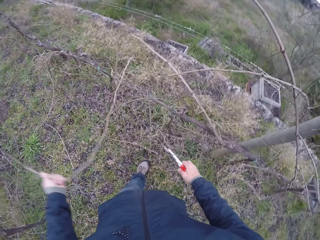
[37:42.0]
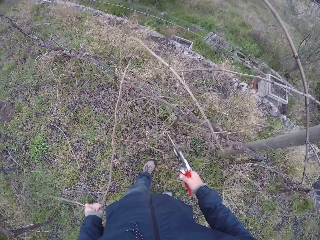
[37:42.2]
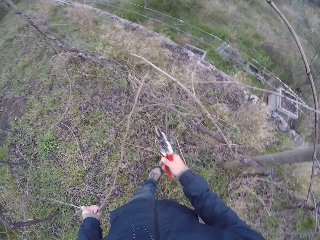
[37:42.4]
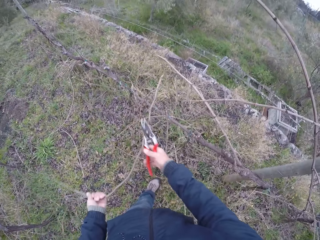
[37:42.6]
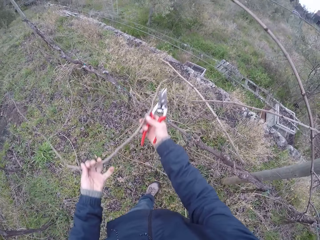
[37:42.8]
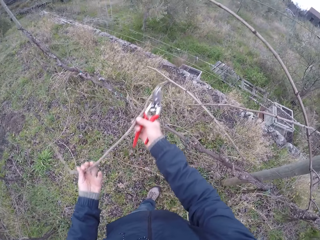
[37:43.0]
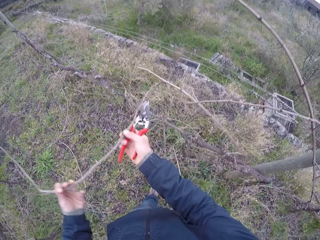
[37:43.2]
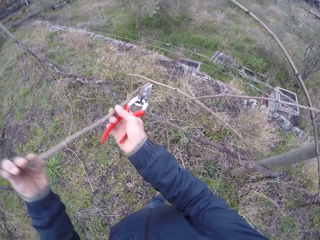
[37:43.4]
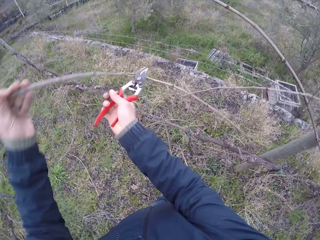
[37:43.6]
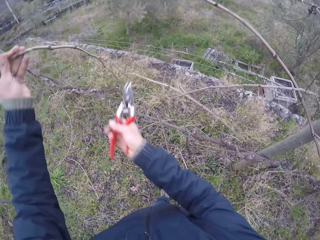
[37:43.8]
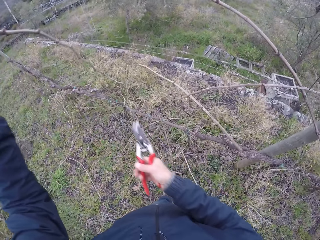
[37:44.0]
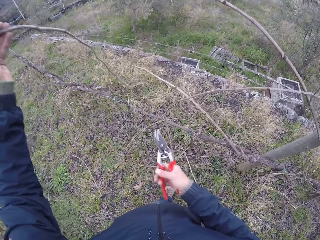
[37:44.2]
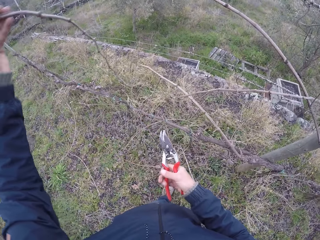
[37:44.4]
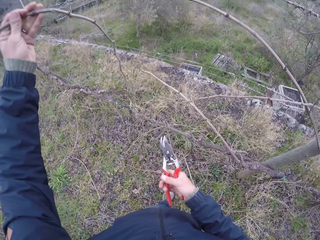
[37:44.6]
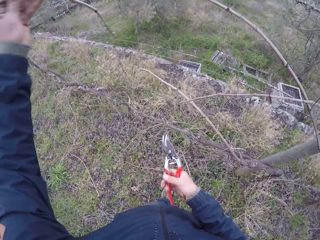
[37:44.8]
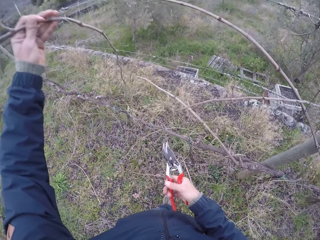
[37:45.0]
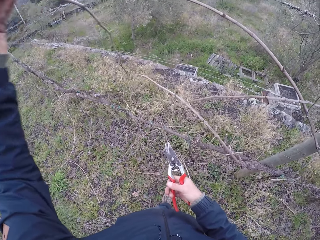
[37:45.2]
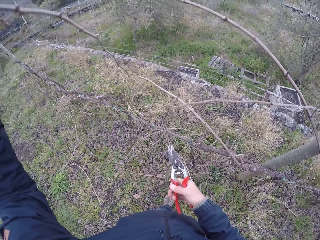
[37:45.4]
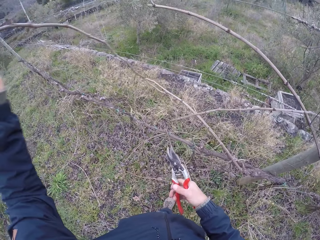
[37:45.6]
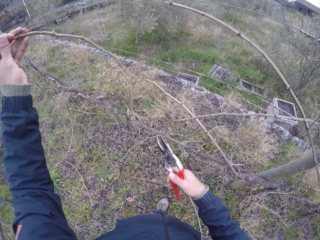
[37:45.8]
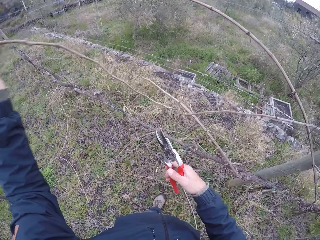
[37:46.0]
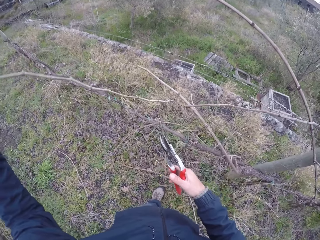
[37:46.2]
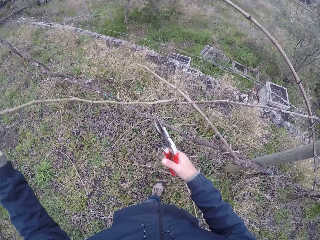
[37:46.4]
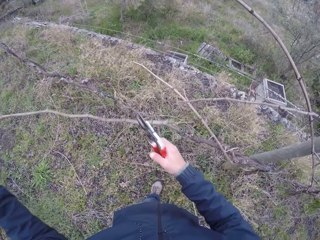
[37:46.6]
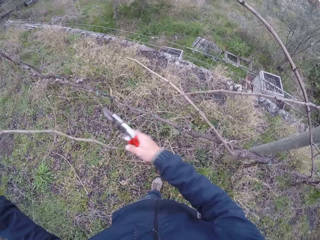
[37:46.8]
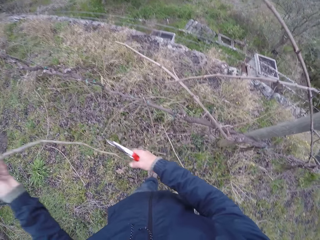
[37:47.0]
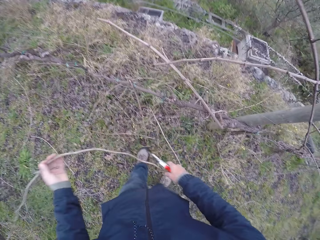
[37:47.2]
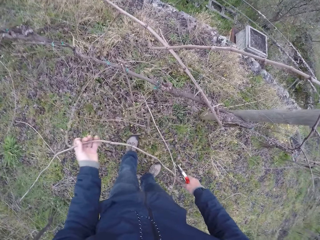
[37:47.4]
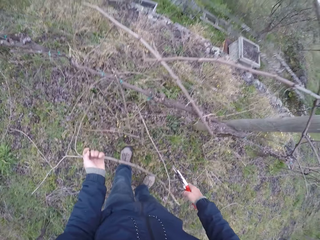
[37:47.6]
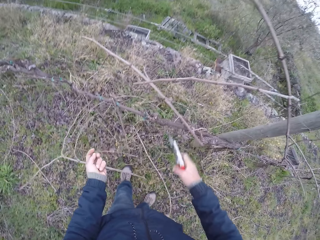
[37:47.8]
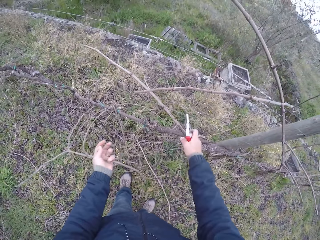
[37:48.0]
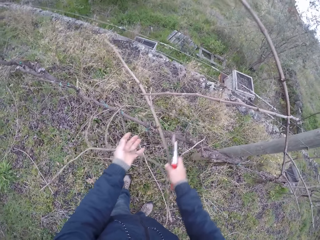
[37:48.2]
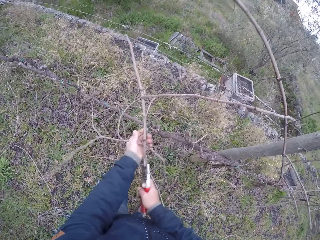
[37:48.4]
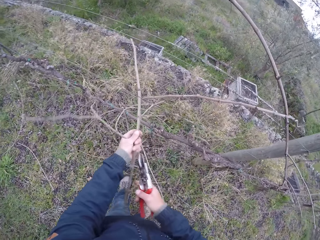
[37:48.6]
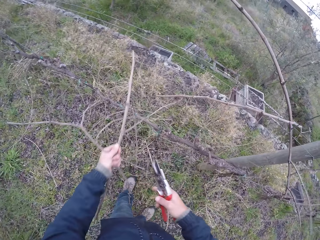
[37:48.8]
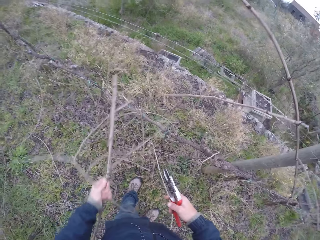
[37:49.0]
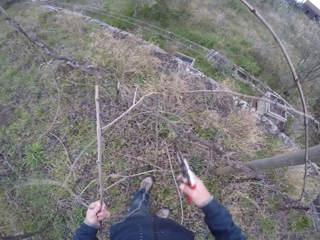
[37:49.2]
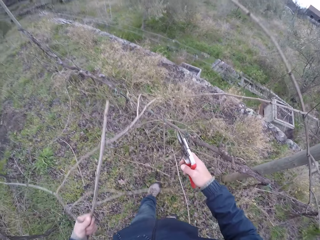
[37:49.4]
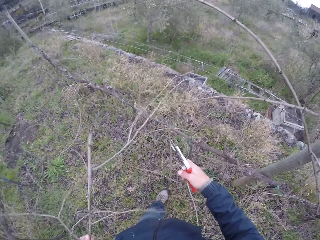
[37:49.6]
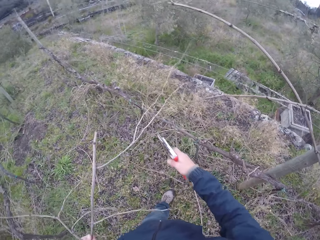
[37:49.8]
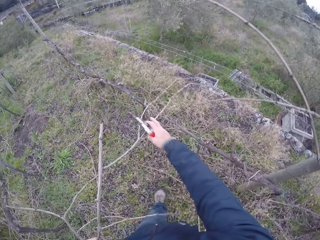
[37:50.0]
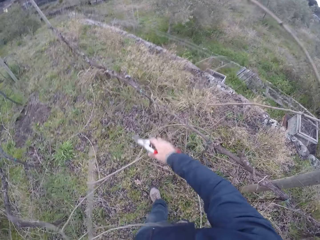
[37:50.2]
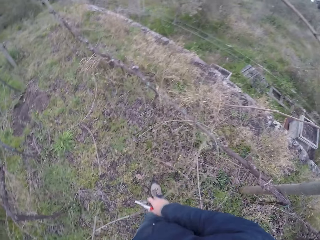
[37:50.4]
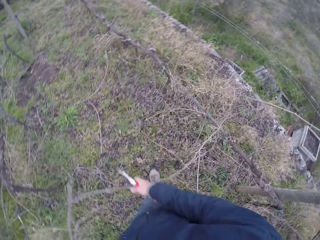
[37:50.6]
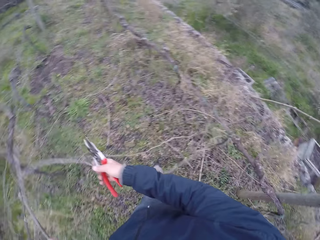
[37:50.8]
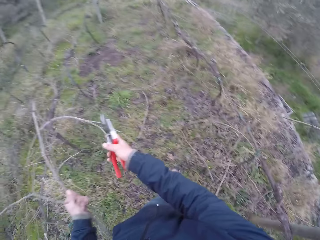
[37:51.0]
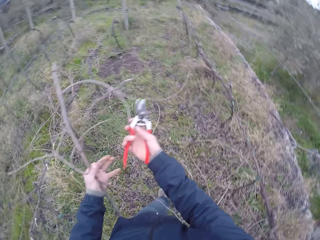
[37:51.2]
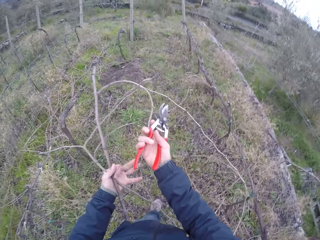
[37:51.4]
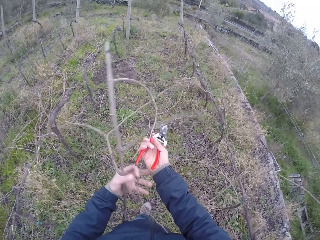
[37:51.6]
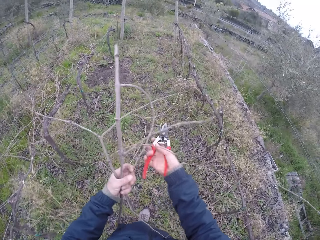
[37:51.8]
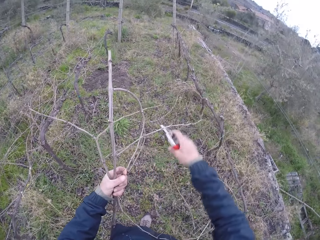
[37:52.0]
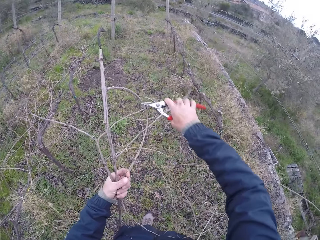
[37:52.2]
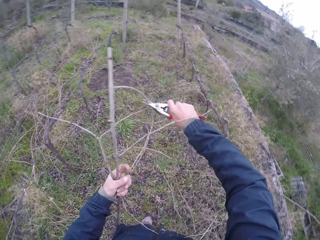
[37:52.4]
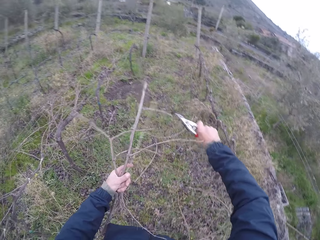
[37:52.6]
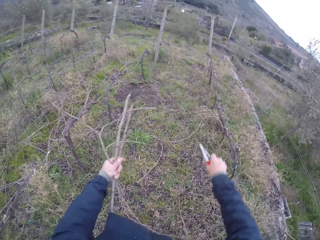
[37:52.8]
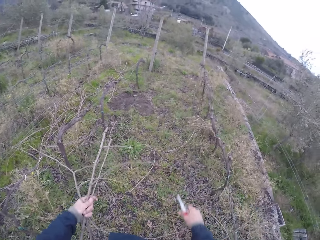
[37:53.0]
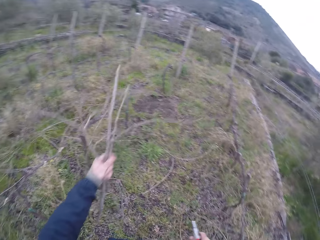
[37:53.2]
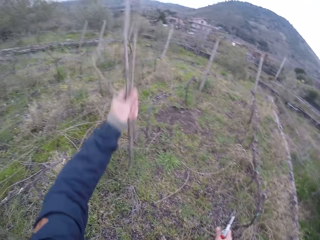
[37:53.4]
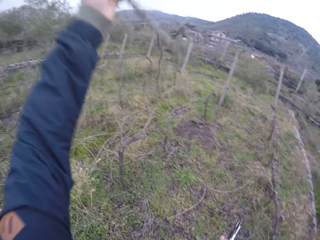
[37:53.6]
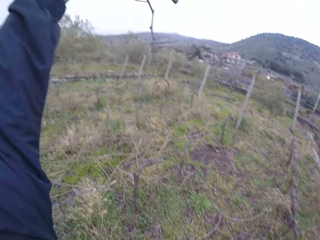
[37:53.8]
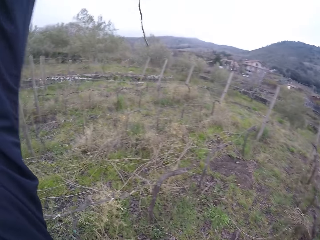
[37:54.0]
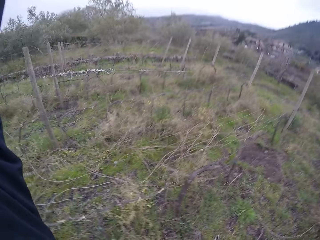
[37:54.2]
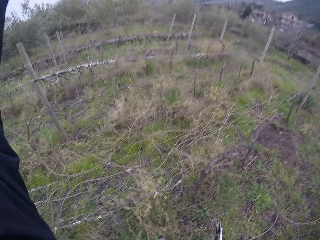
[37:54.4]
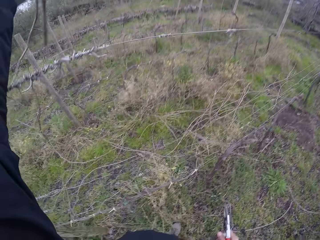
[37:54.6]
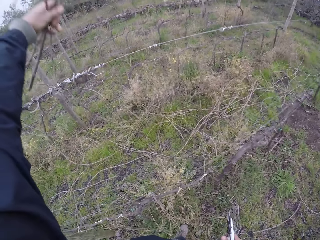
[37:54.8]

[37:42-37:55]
The camera wearer holds the dry stem with both hands. He drags the dry stem from the barbed wire fence with his left hand. He cuts the branches with the scissors. He moves a dry stem from the barbed wire fence into his left hand with his right hand. He drags the dry stems from the barbed wire fence with his left hand. He picks the branches. He removes the dry stem from the barbed wire fence with his right hand. He holds the dry stems with both hands. He cuts the dry stems in his left hand with the pruner or scissors in his right hand.

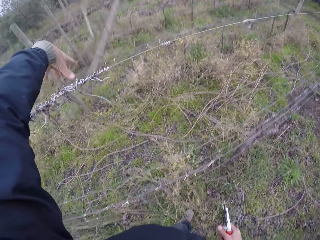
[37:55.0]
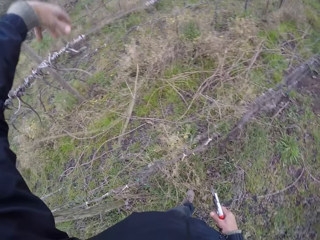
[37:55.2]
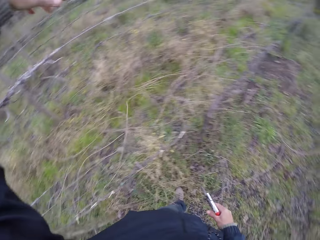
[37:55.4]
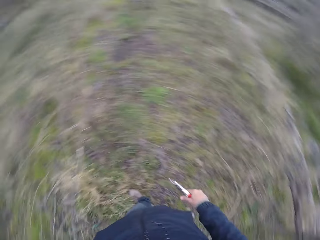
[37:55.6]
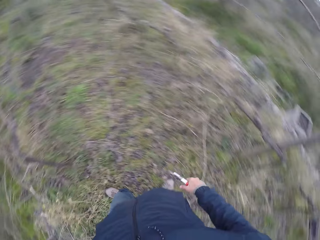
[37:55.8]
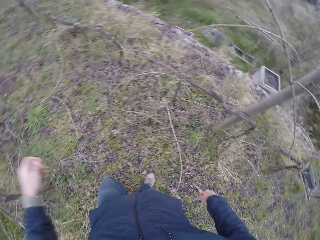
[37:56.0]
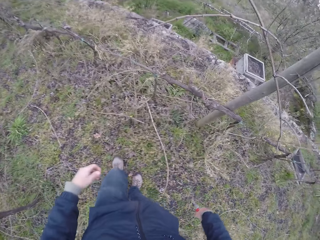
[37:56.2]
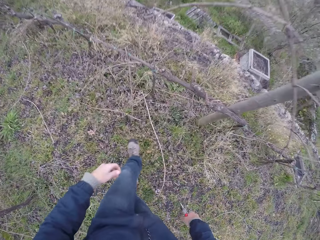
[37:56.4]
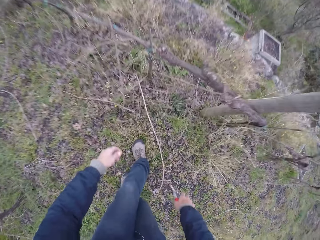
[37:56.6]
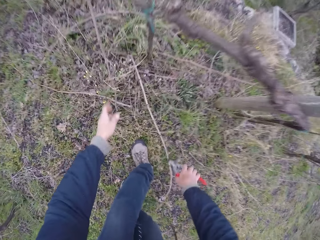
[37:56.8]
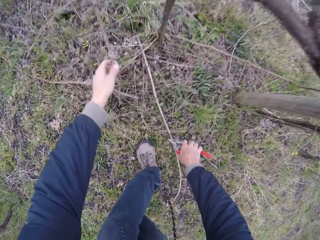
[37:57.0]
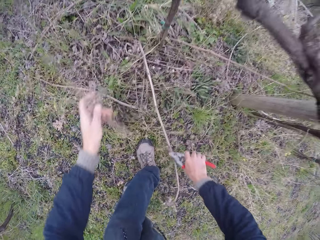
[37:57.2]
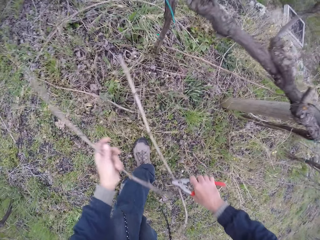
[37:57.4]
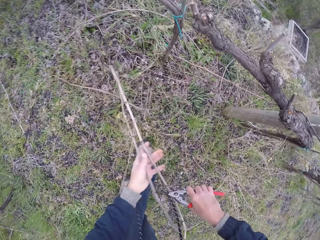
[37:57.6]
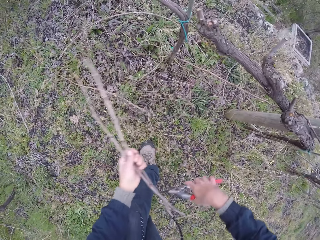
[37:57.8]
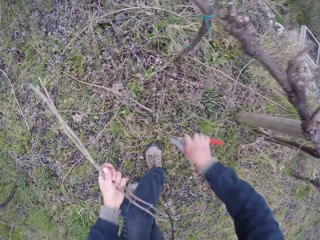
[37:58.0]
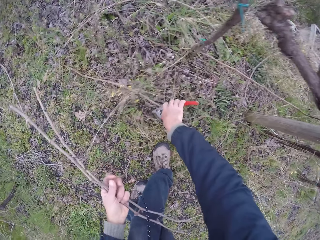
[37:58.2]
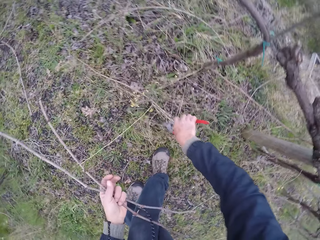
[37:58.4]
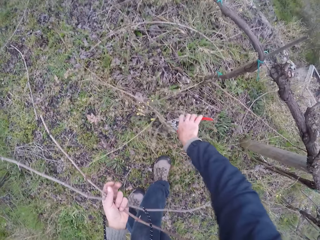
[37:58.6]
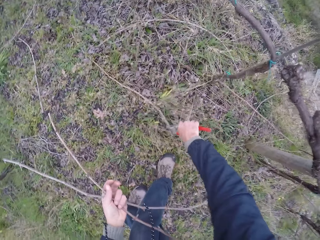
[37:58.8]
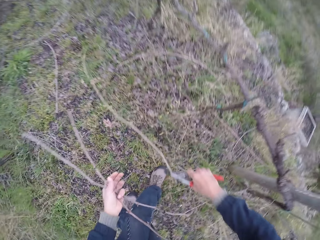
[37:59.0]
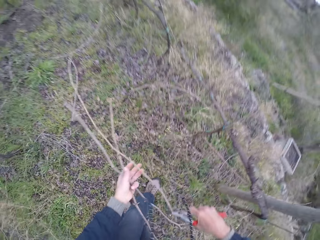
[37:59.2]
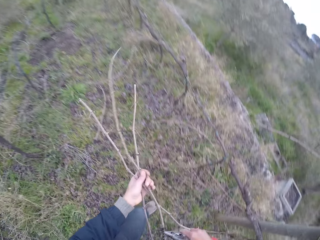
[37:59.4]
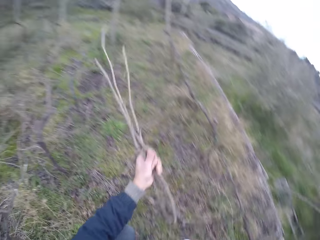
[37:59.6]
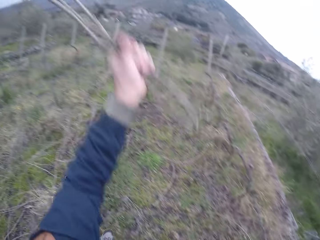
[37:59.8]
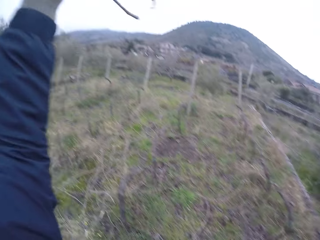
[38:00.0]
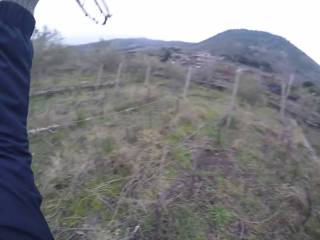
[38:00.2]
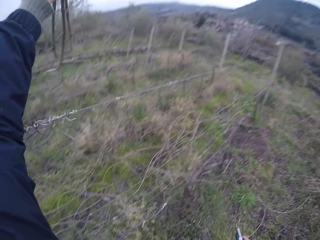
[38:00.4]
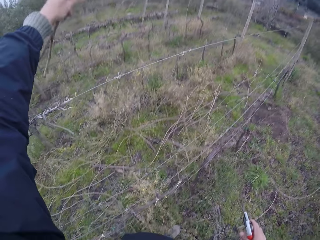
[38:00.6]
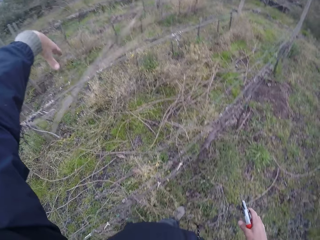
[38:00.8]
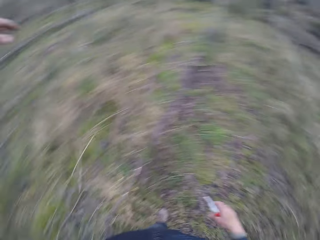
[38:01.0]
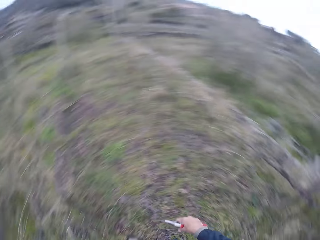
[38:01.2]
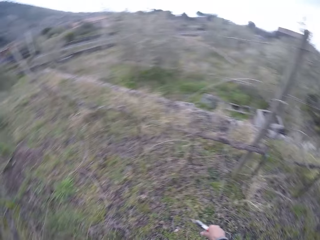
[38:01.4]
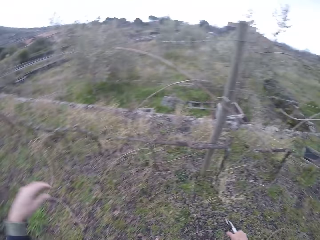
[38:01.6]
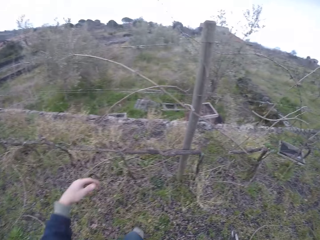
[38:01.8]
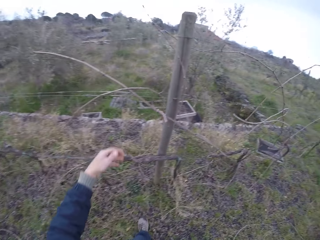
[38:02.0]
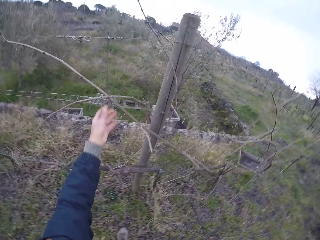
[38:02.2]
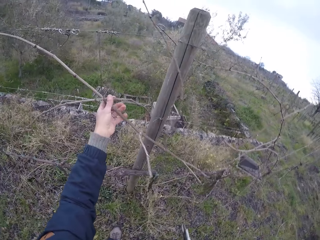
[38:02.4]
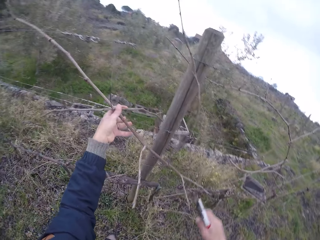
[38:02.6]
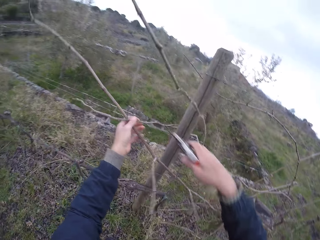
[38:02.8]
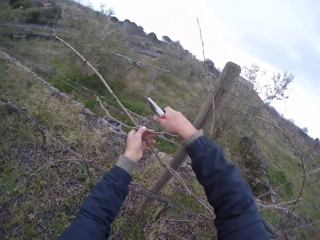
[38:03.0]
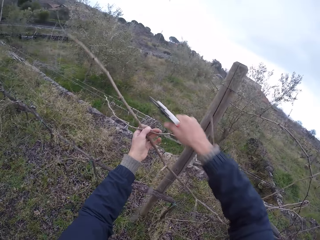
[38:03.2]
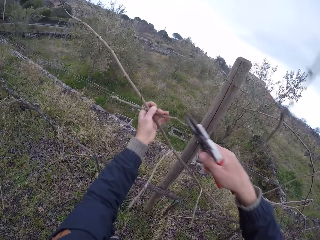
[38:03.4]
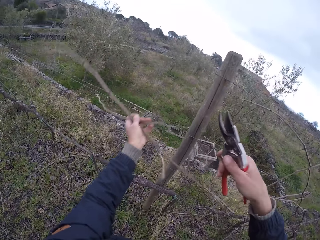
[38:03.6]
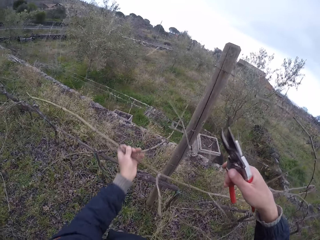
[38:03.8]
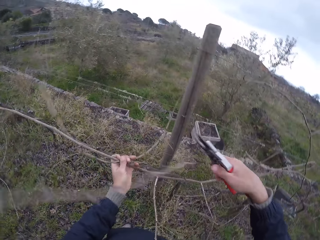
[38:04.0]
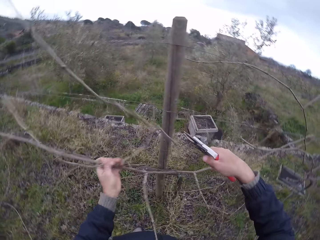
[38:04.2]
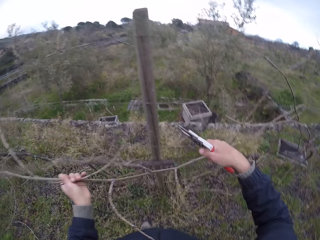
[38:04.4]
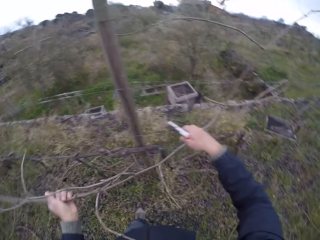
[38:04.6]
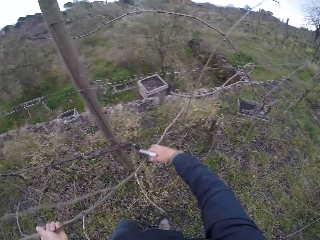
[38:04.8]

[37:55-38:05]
The camera wearer throws the dry stems over the barbed wire fence with his left hand. He walks. He picks a dry stem on the ground with the pruner in his right hand. He picks a dry stem from the ground with his left hand. He moves the dry stem from the pruner in his right hand to his left hand. He picks a dry stem on the ground with the pruner in his right hand. He cuts the branches with the scissors. He moves the dry stem from the pruner in his right hand to his left hand. He throws the dry stems over the barbed wire fence with his left hand. He picks the branches. He drags some dry stems from the barbed wire fence with his left hand. He cuts a dry stem in his left hand with the pruner in his right hand.
